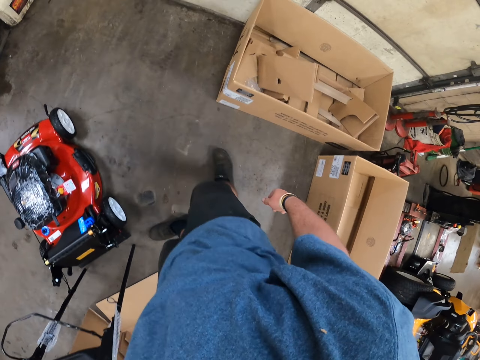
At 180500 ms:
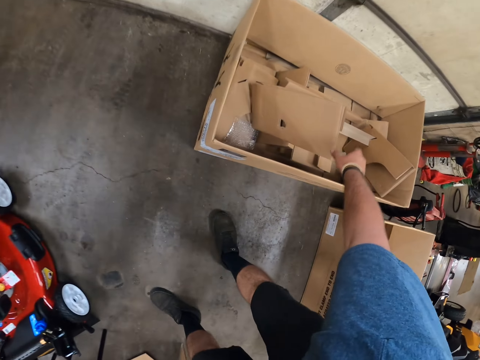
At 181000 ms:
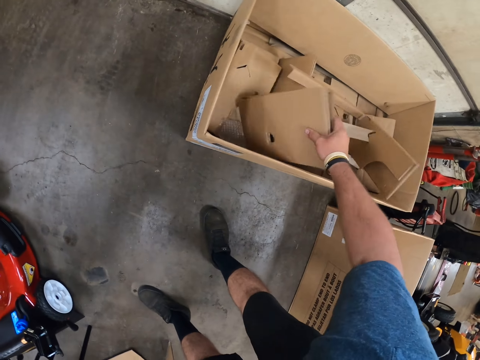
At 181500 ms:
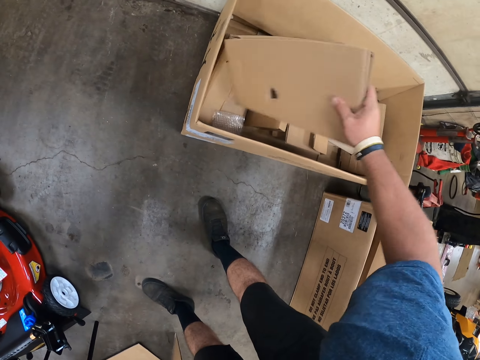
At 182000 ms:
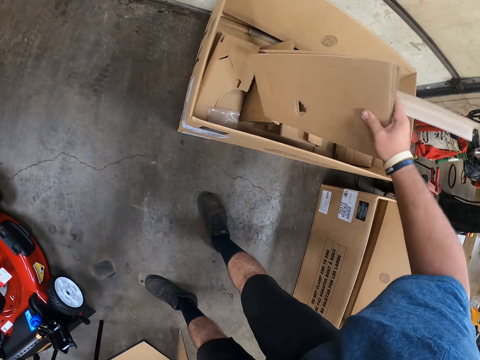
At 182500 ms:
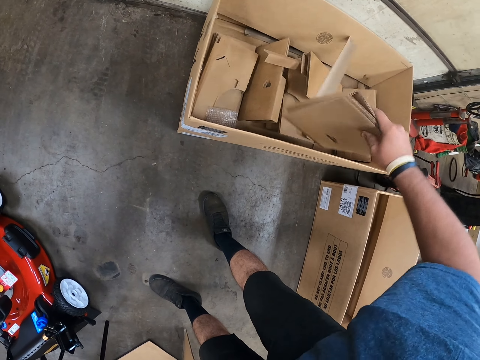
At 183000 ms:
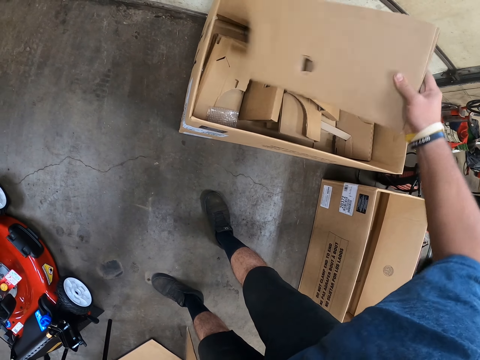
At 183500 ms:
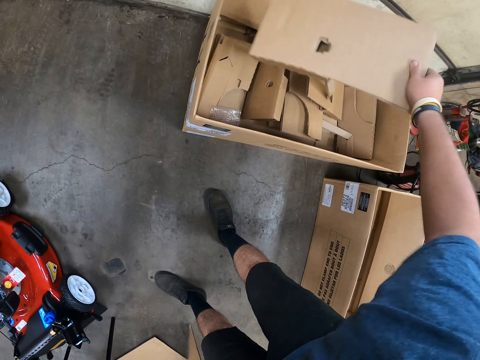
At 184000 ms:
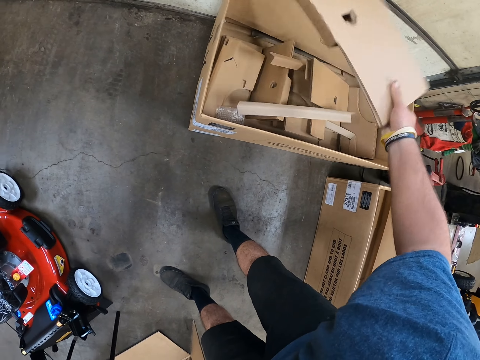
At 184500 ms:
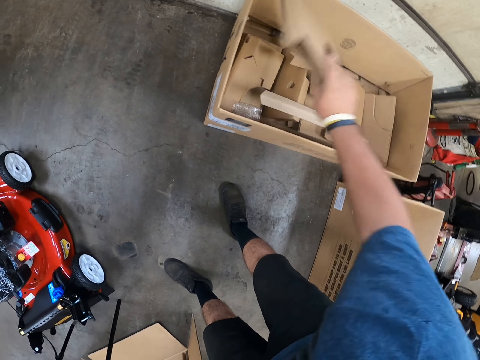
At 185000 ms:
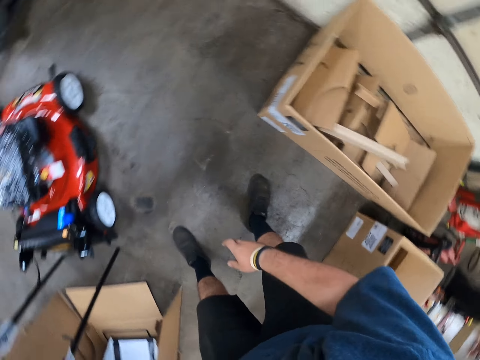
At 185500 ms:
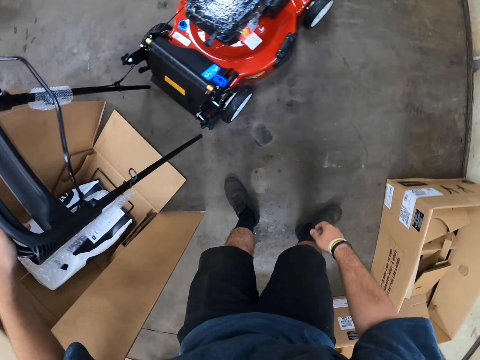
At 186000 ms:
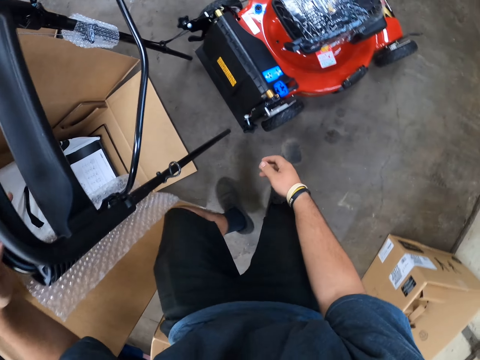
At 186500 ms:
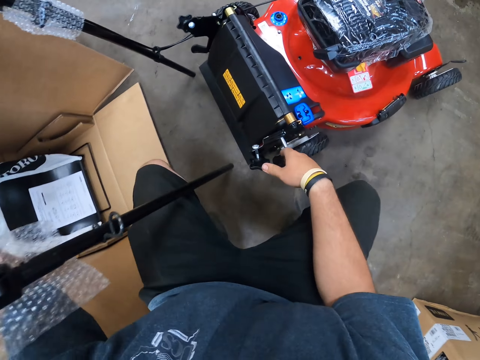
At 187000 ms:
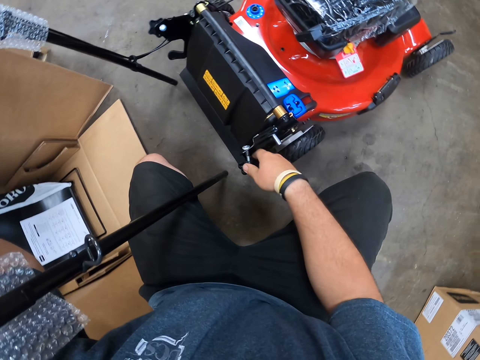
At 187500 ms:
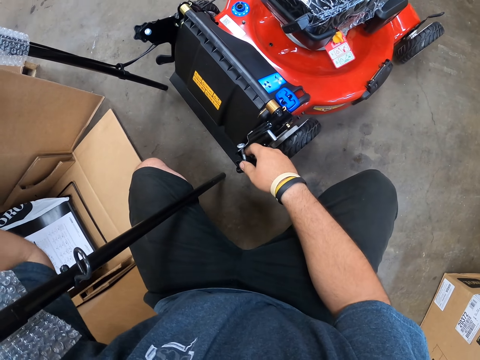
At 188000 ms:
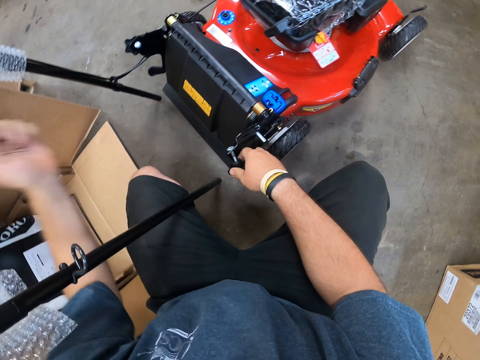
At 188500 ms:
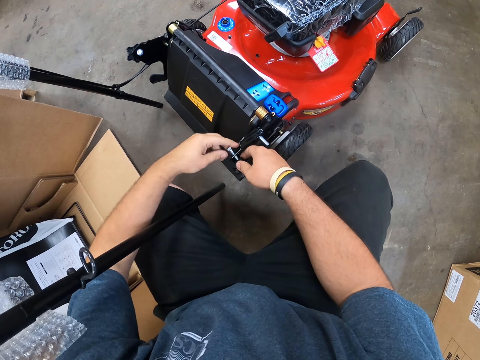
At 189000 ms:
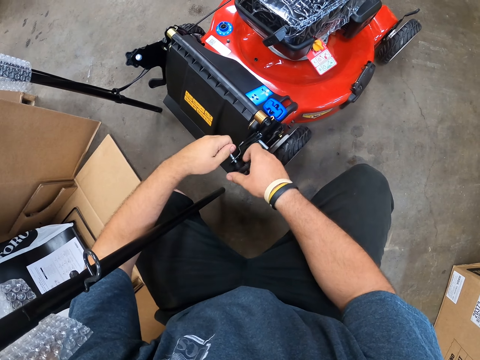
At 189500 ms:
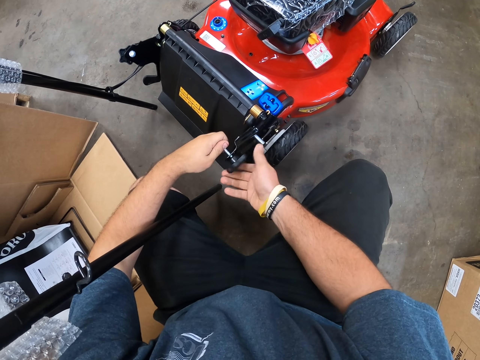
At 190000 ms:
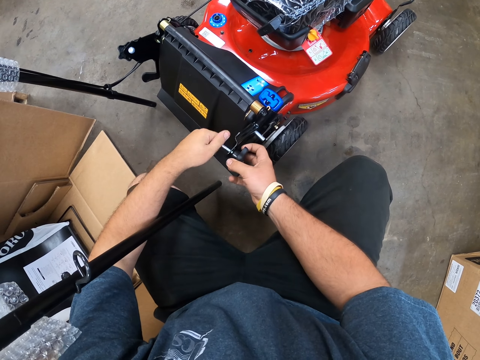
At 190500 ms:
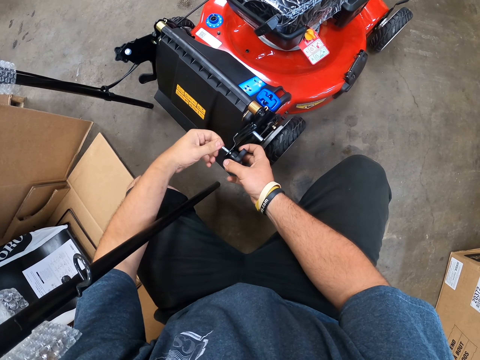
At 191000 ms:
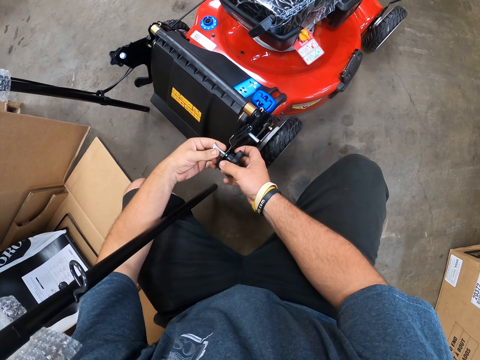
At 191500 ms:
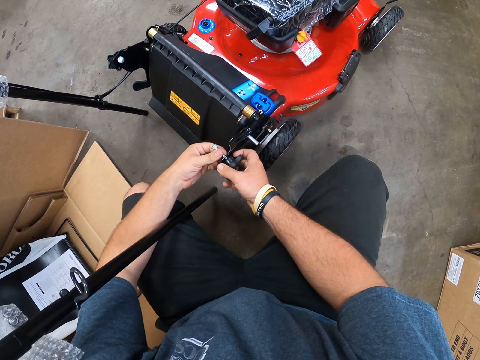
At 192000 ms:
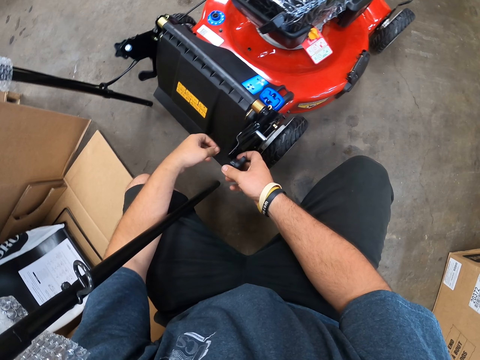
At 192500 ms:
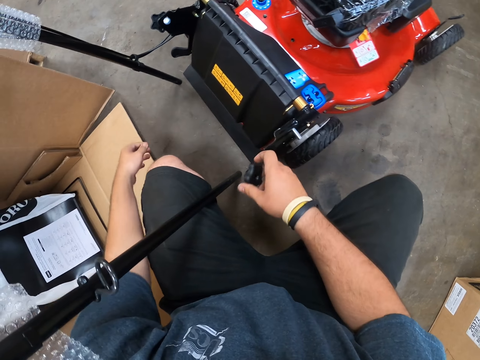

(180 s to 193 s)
The camera wearer picks up a box from a box. They throw the box in the box. They squat on the floor. They hold the lawn mower handle. They open the lawn mower knob. They touch the lawn mower screw.

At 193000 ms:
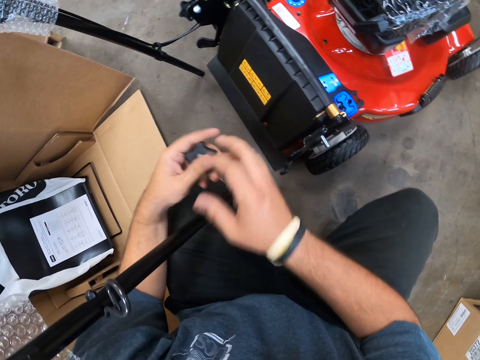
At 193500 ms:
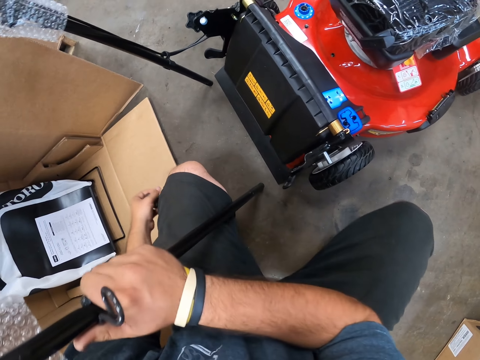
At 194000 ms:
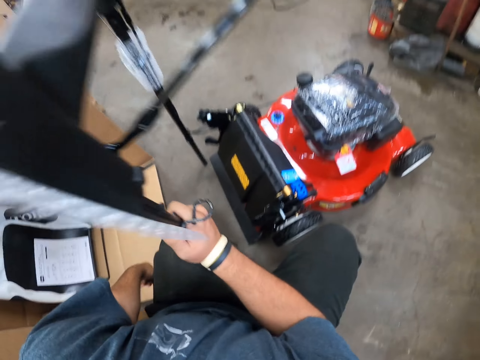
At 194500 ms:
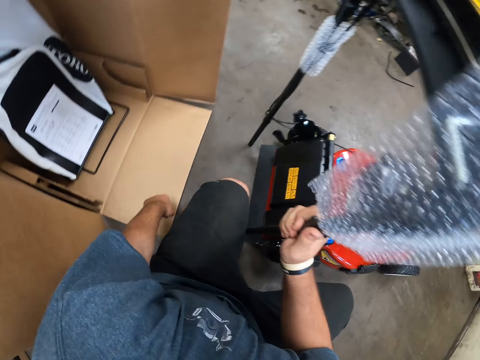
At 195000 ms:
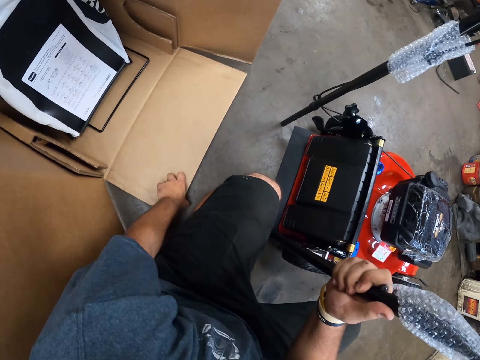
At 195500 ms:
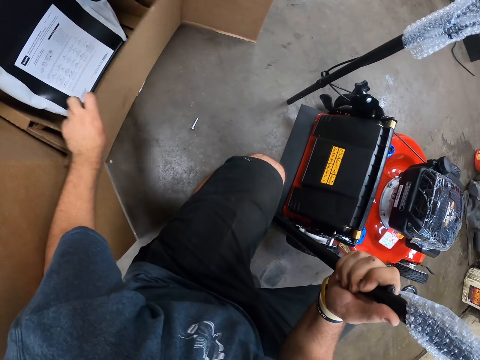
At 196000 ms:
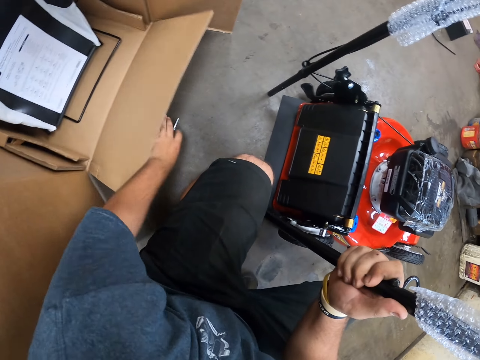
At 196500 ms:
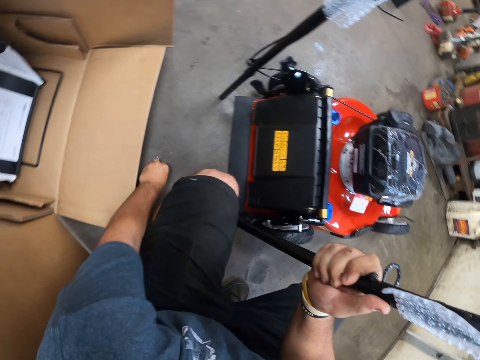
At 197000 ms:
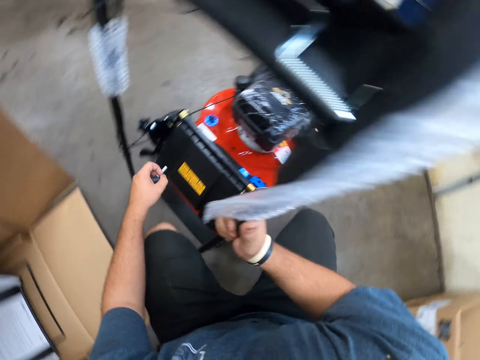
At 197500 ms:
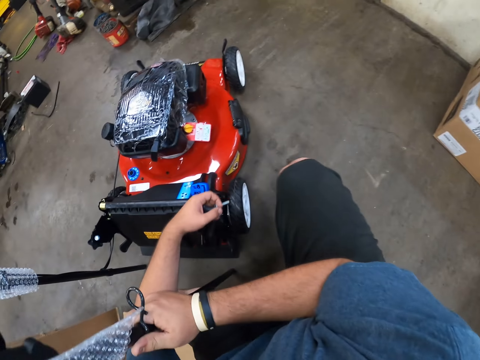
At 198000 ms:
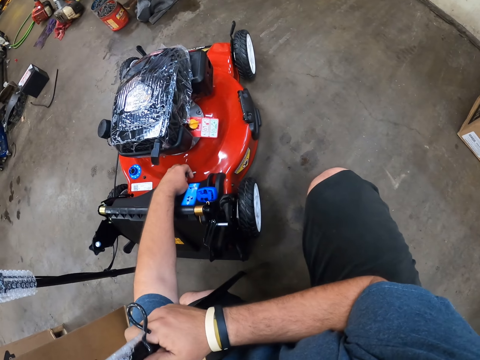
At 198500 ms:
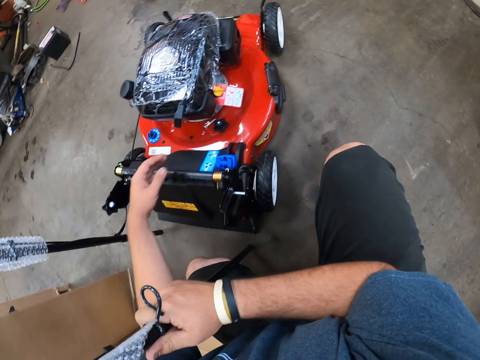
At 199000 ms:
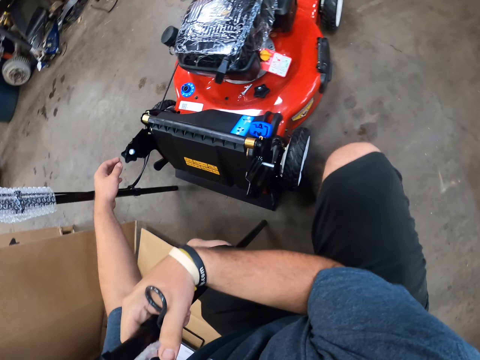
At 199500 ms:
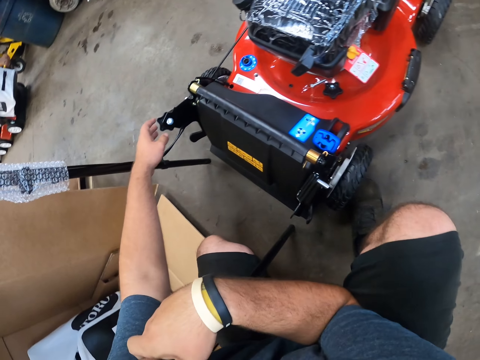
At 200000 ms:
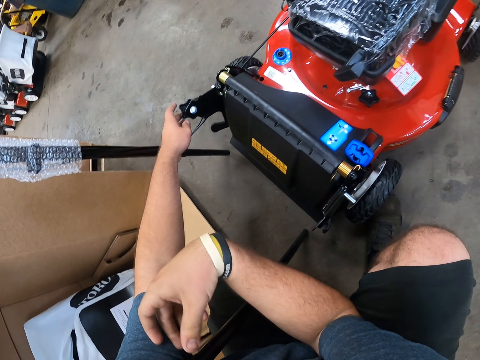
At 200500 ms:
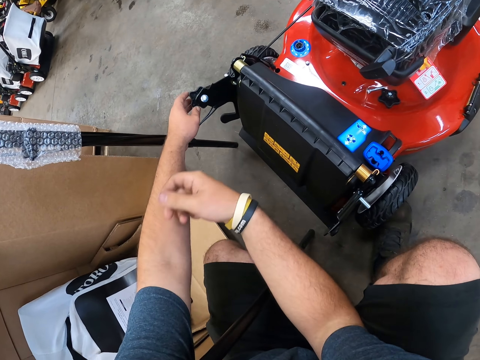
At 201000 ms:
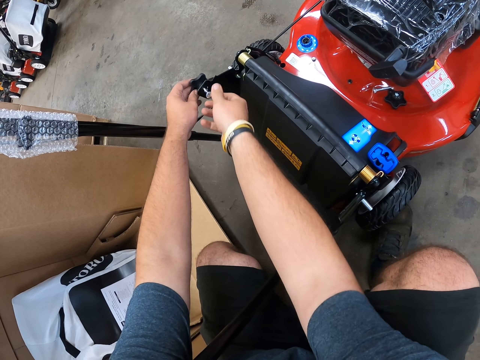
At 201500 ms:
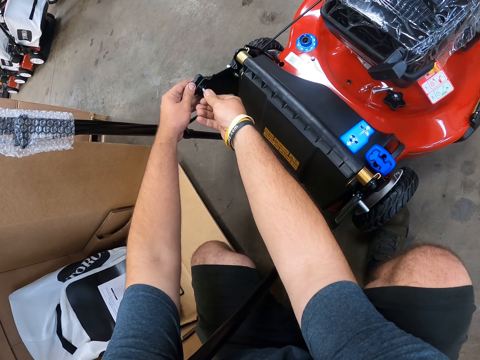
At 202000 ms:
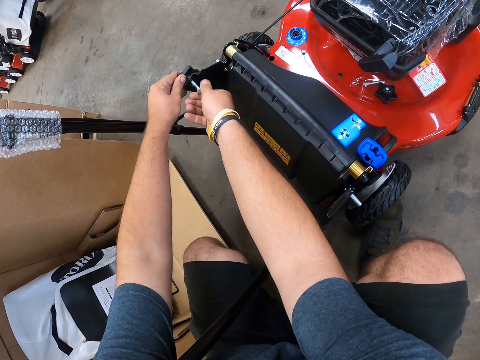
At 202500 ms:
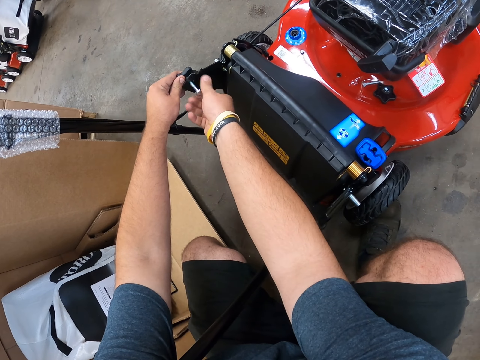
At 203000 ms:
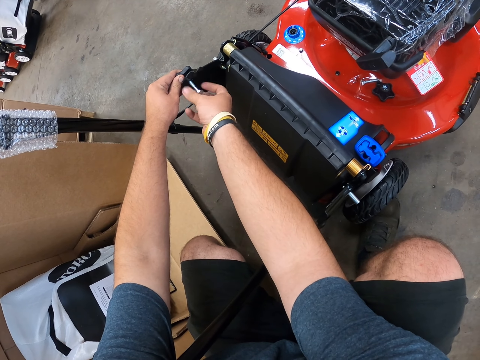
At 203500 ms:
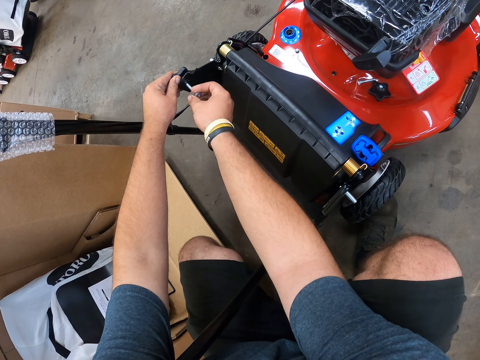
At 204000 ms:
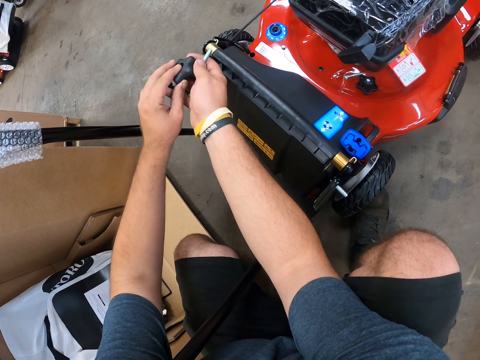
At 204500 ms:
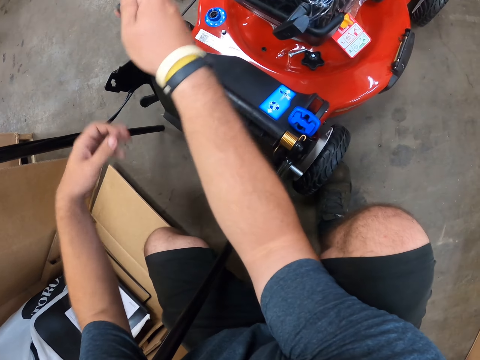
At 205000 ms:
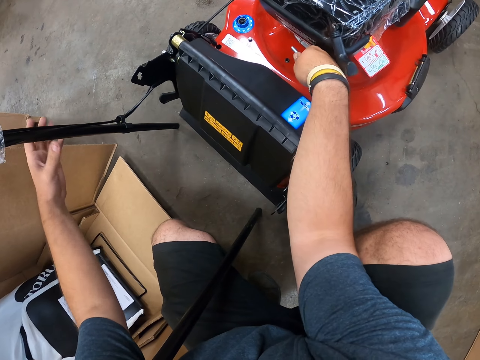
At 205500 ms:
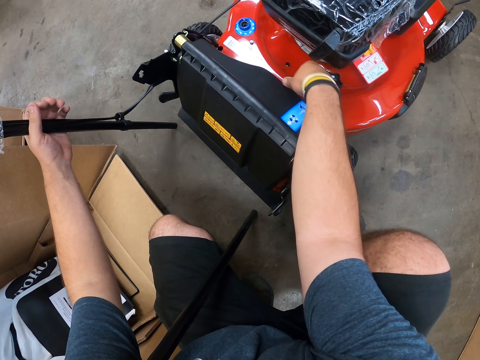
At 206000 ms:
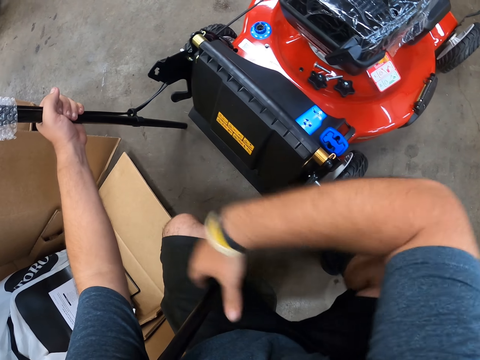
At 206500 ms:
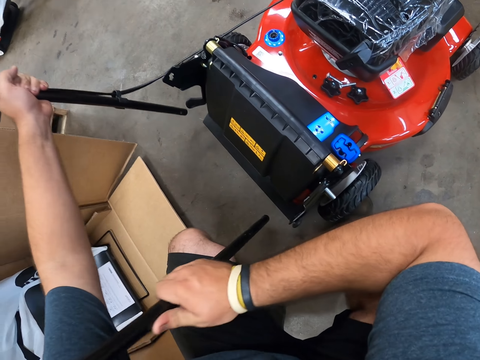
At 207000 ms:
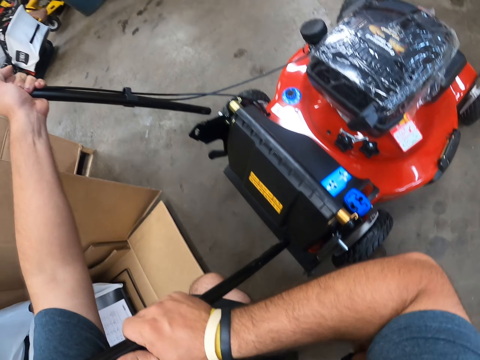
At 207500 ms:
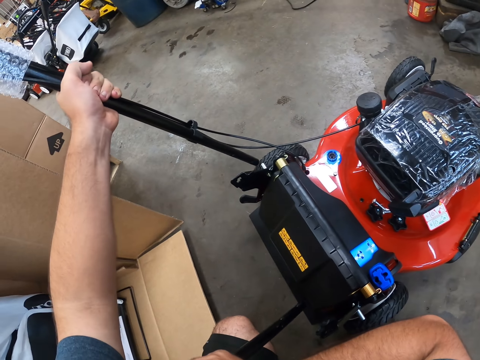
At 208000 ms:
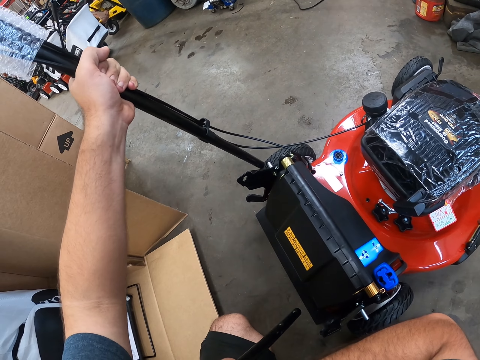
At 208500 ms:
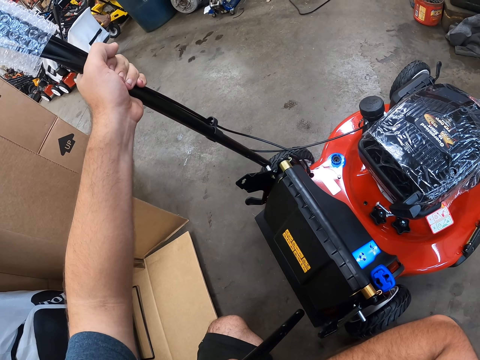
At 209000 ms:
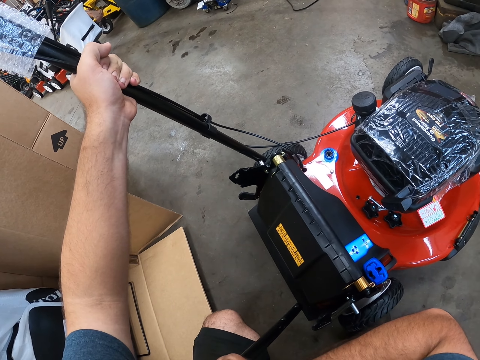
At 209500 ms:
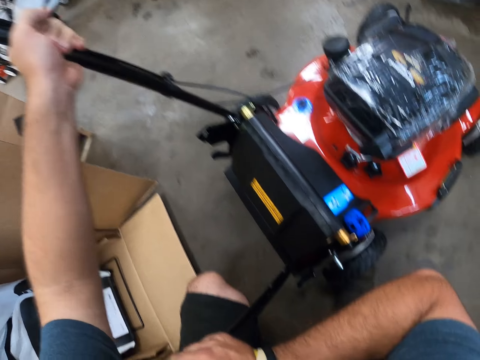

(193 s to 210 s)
The camera wearer holds the lawn mower screw. They hold the lawn mower handle. They pick up the bolt on the floor. They place the knob on the lawn mower. They fix the lawn mower screw. They open the knob on the lawn mower. They hold the lawn mower screw. They place the knob on the lawn mower. They pick up the lawn mower handle.
